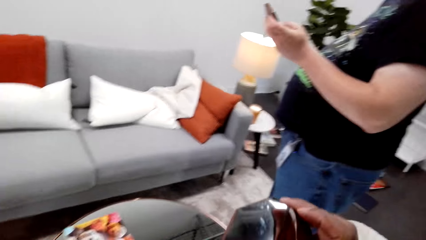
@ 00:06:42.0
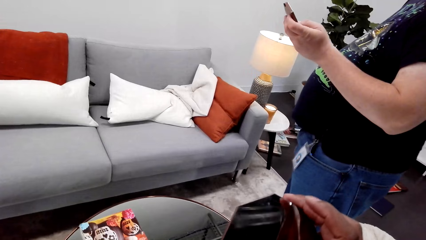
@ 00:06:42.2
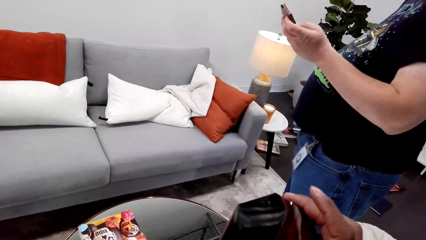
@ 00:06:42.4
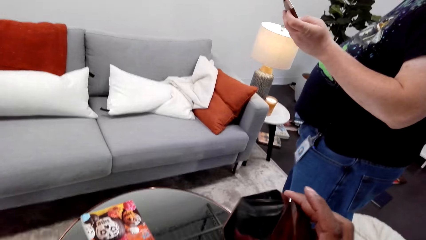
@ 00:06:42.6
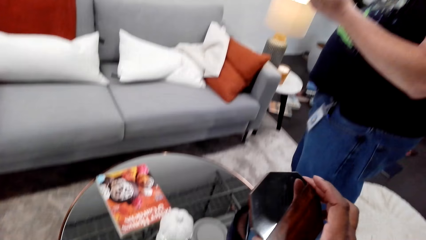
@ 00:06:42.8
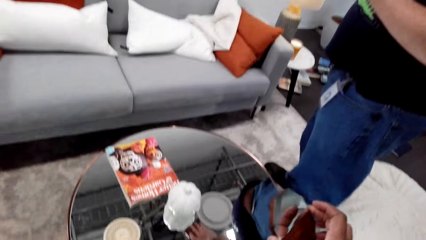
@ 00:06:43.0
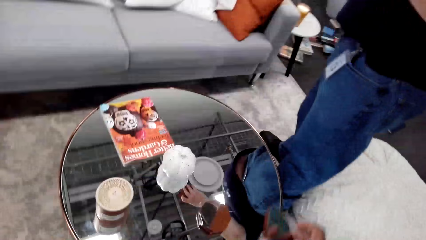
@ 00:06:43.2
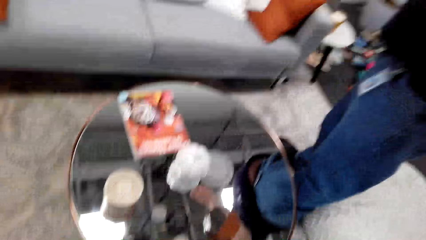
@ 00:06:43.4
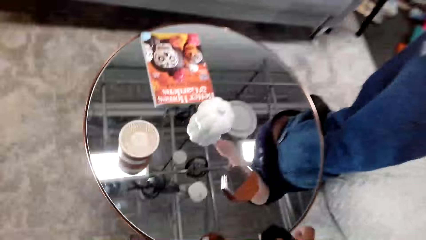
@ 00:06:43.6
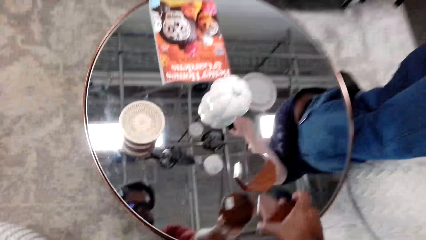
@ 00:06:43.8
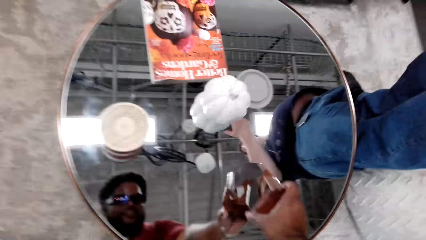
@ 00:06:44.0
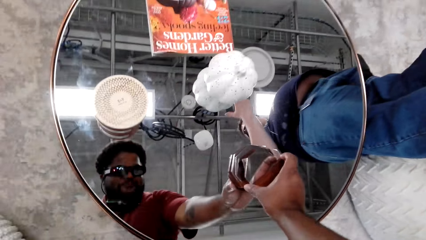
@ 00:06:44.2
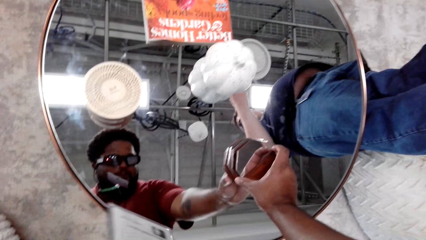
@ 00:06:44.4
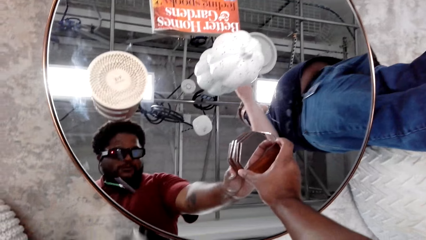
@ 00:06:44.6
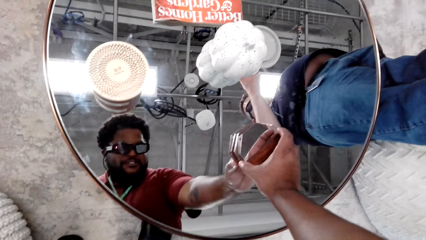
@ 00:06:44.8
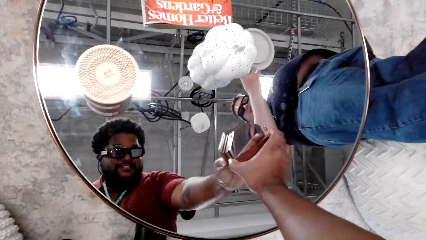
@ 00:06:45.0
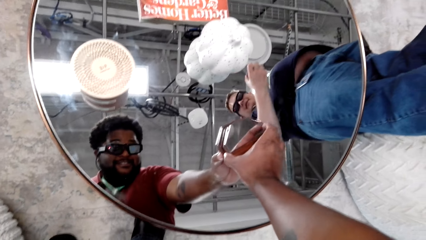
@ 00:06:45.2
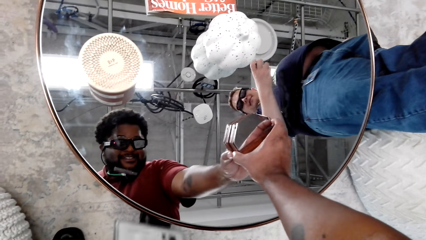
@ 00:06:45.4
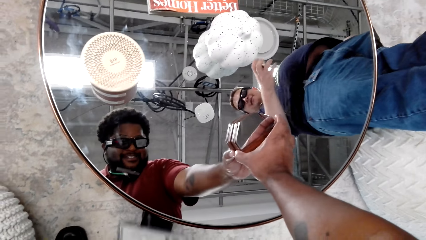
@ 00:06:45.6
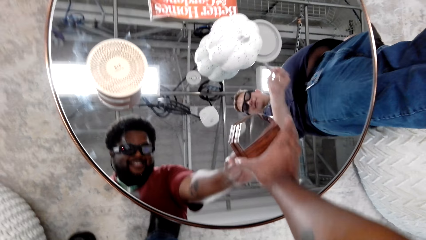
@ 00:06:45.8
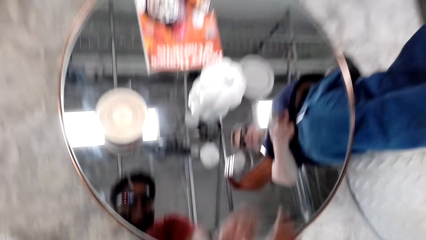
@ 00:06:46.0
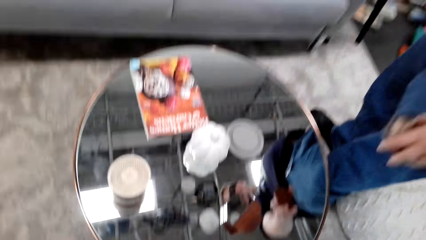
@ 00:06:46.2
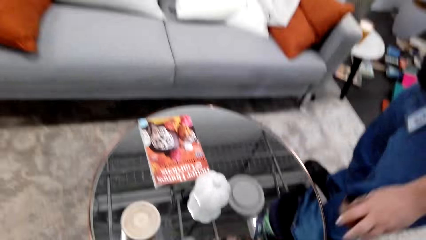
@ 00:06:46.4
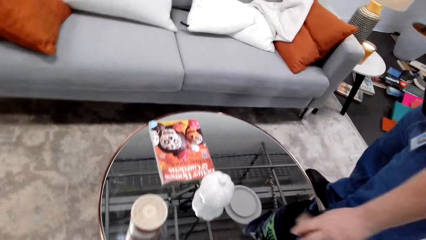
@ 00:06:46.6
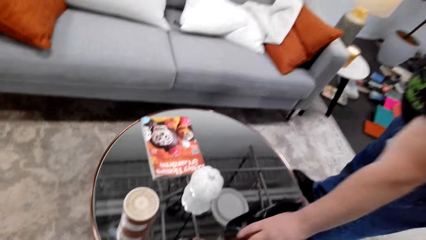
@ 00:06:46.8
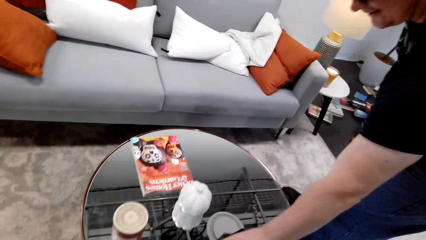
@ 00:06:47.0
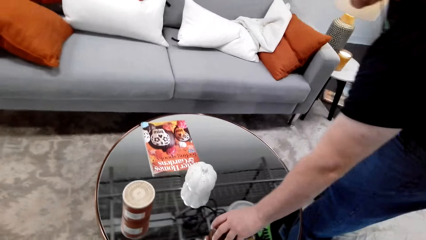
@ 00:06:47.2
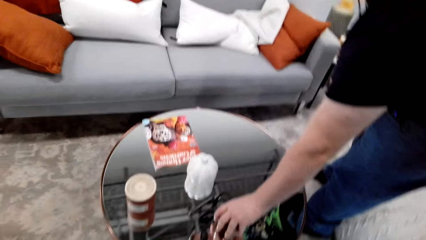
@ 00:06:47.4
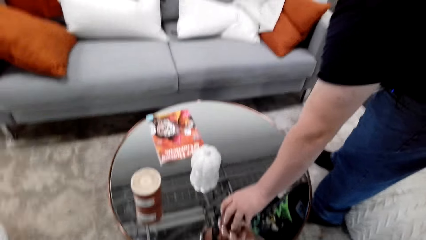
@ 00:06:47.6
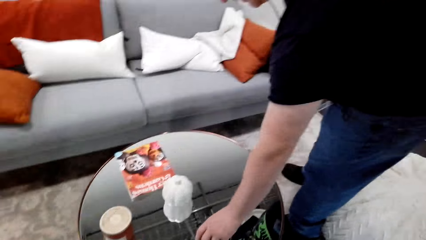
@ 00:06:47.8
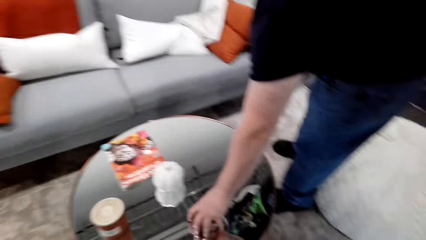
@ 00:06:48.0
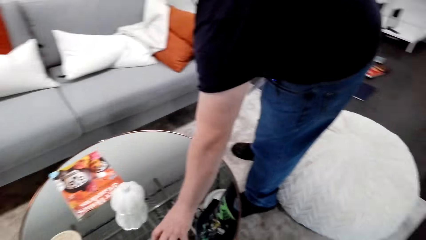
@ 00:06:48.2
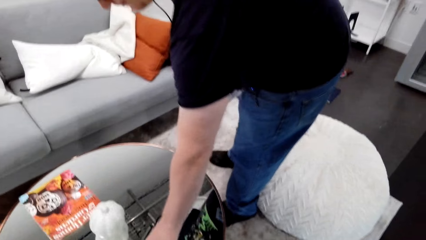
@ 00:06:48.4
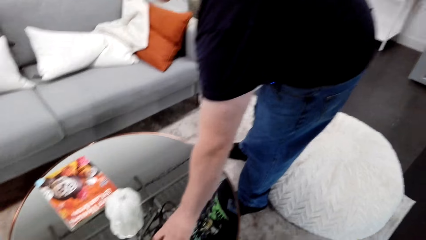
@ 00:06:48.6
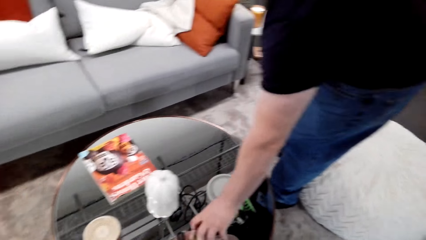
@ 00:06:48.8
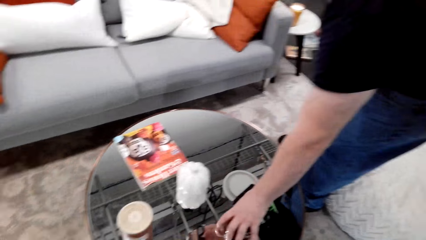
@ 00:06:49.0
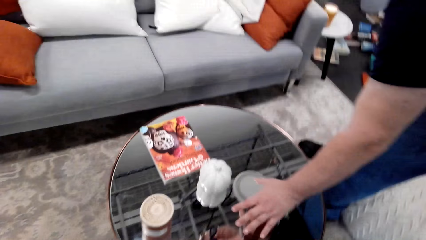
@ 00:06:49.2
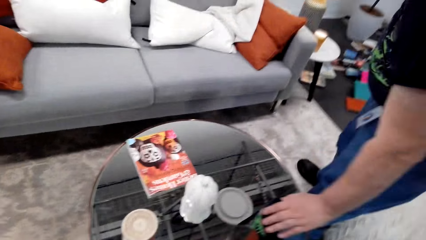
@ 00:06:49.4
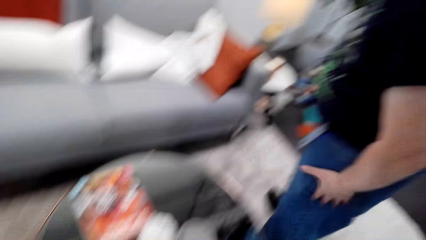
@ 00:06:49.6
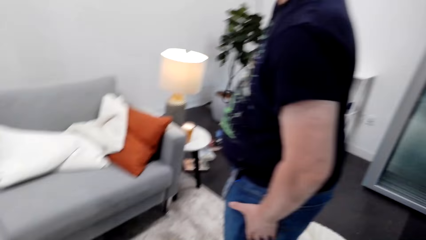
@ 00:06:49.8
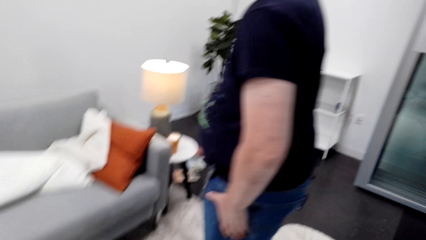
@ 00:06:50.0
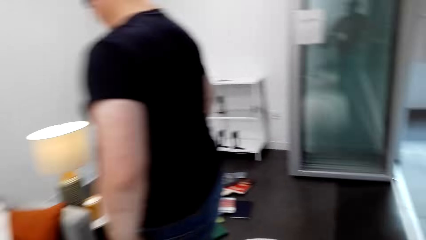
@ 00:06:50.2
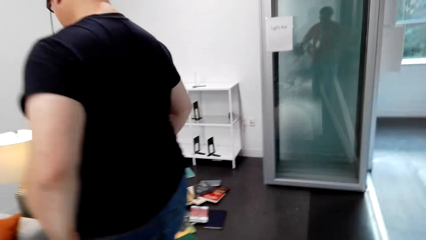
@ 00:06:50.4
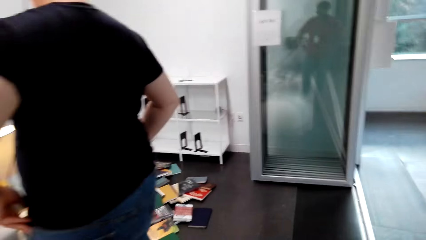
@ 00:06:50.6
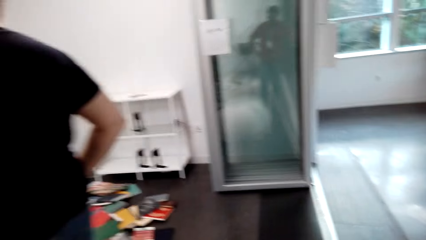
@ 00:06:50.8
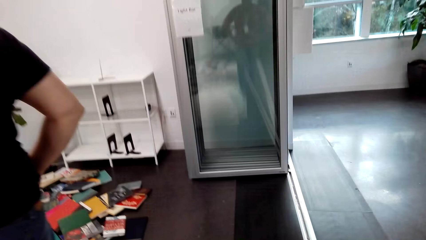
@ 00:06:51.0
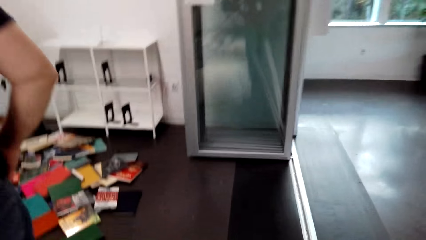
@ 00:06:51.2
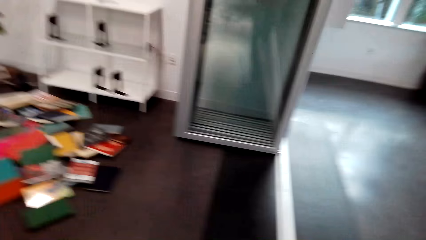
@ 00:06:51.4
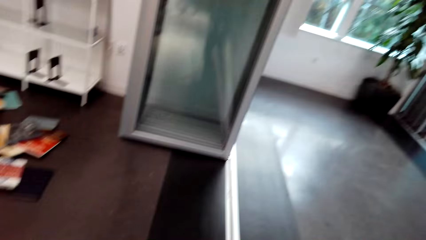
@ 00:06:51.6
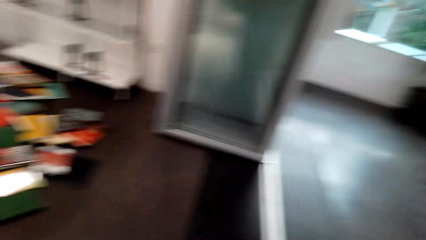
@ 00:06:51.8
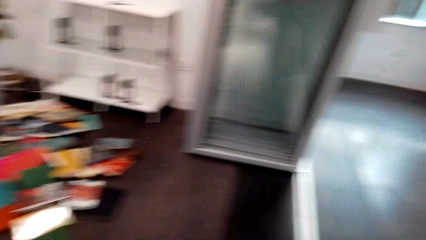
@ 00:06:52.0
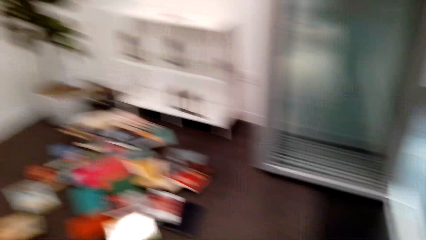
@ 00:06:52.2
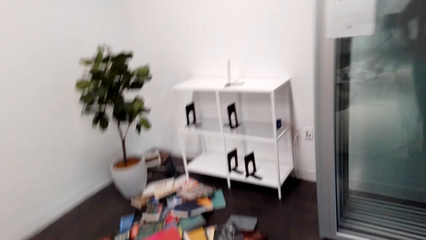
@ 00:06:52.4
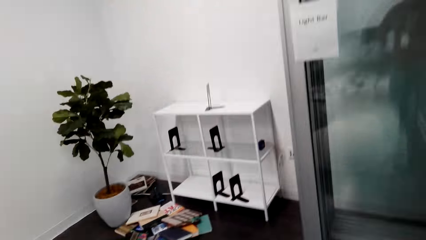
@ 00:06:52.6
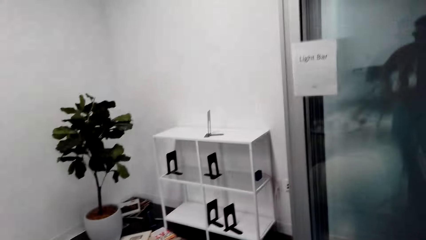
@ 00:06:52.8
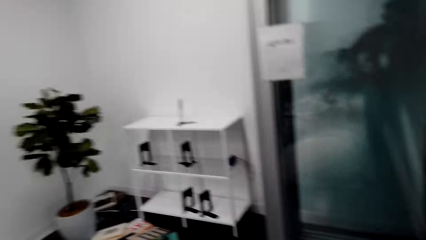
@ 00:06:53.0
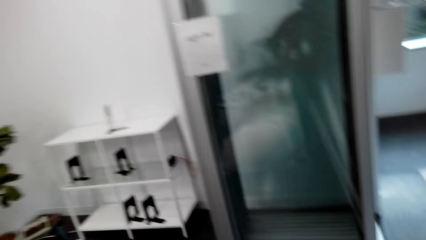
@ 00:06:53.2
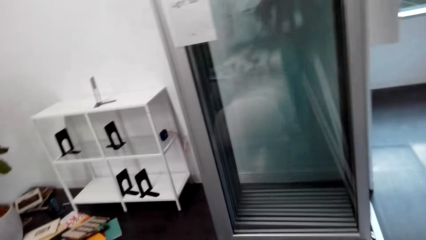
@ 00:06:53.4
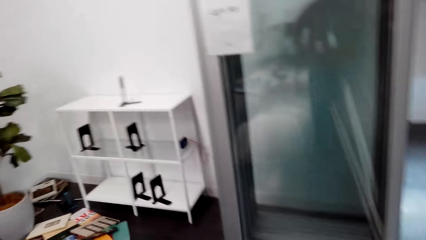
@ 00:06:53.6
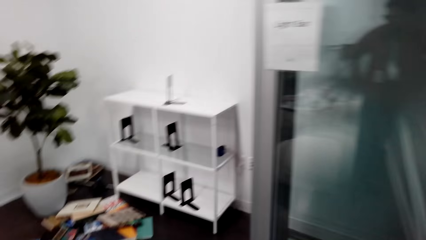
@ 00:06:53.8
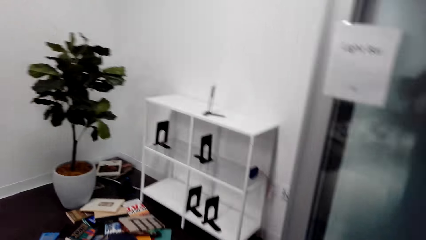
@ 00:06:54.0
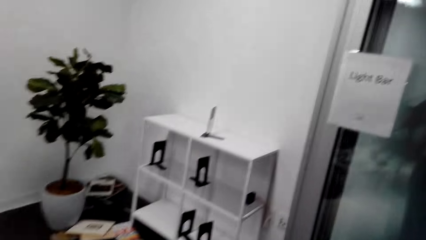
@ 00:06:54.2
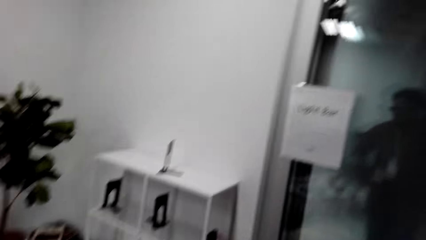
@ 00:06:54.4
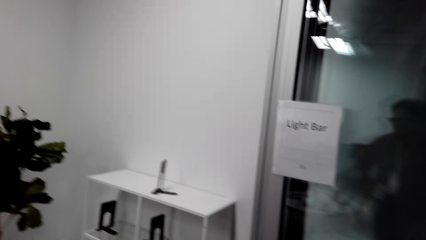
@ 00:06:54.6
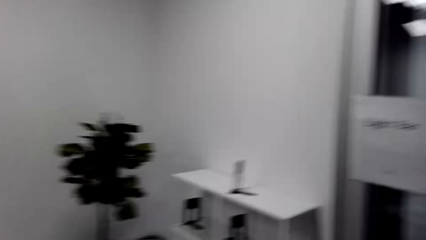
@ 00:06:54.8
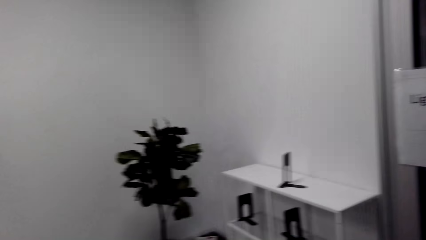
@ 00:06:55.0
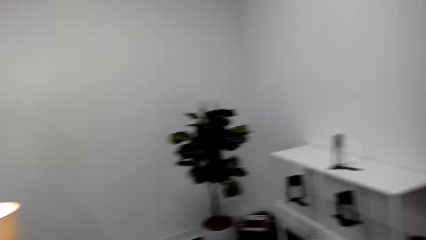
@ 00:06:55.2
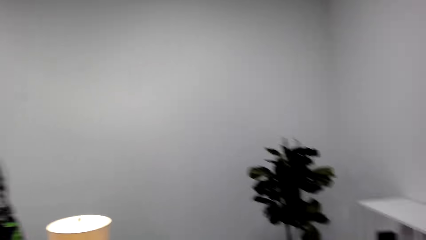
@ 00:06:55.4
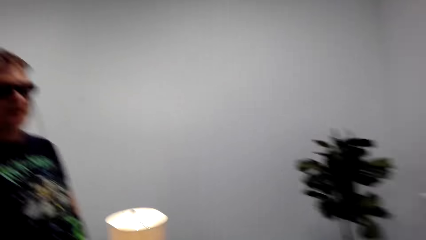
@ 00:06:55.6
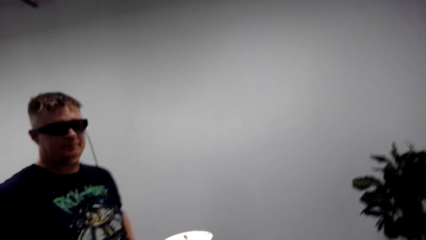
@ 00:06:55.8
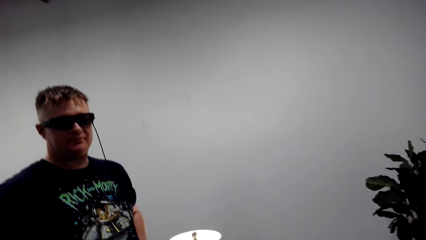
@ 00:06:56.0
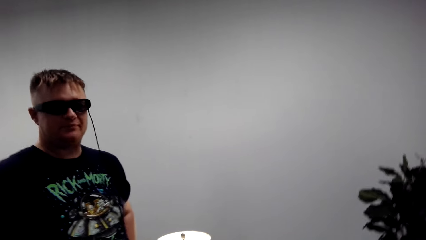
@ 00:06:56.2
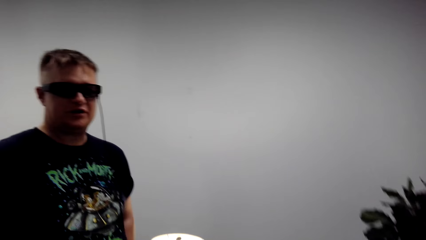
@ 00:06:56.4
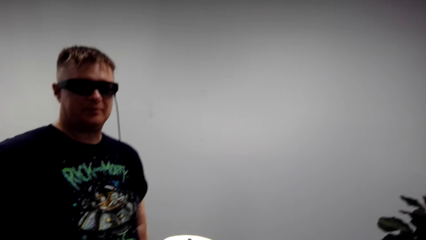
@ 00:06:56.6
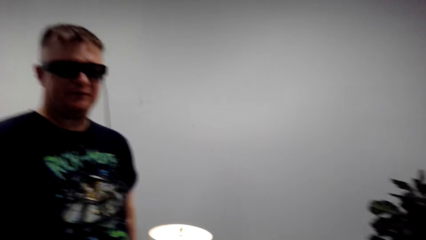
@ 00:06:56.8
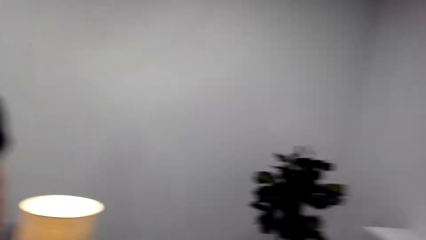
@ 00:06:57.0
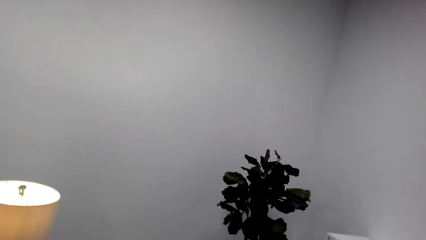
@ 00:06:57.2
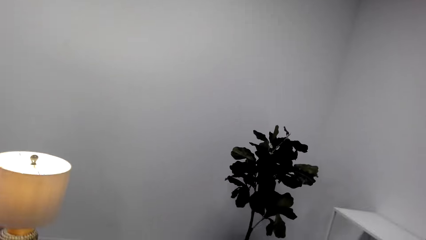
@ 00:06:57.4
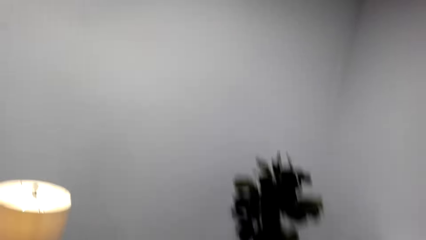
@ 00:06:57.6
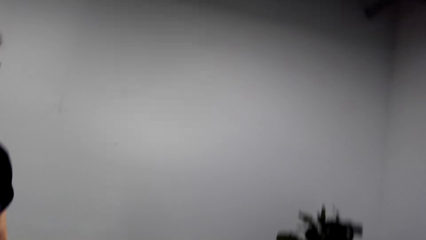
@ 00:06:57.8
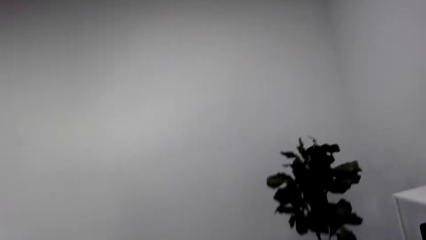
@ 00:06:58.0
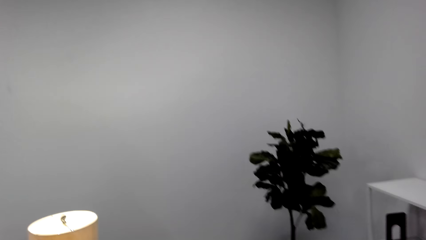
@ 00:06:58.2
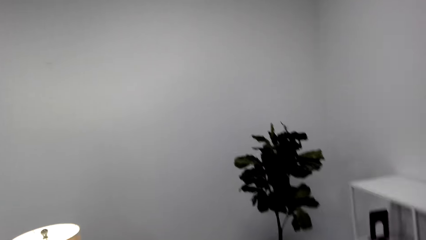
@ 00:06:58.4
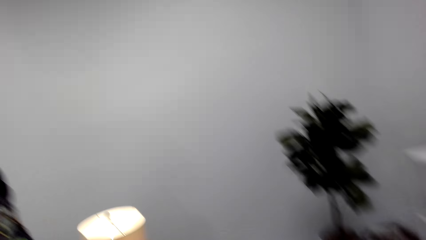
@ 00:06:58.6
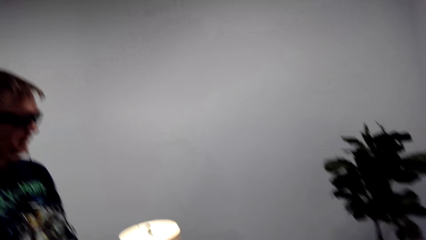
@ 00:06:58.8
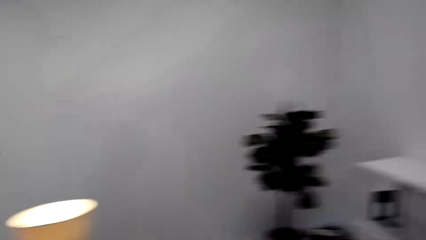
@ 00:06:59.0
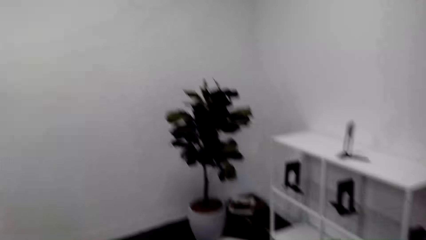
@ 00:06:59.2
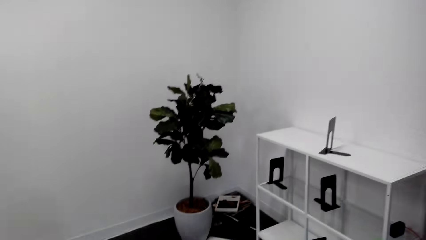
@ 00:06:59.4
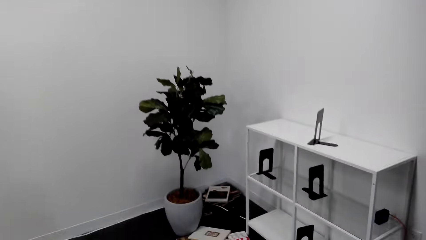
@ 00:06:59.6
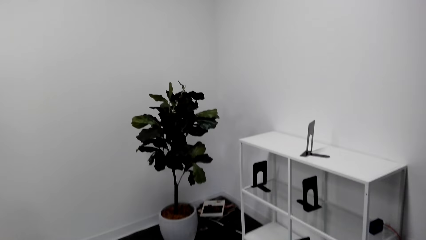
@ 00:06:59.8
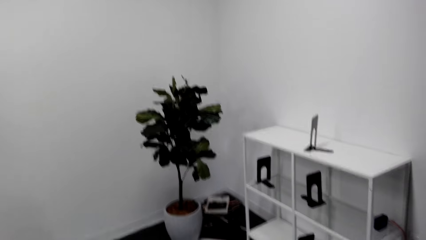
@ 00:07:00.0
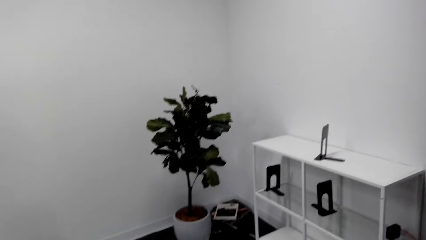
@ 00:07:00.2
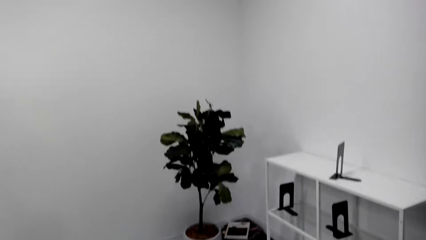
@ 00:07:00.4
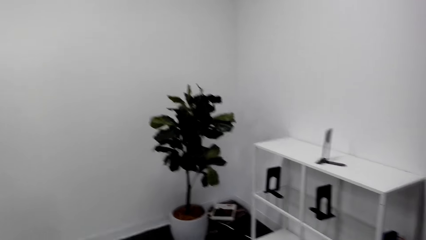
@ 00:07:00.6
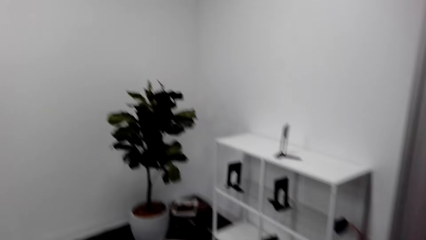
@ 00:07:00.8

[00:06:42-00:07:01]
A man looks at the phone. The camera wearer speaks to the man. They place a coaster on the table. The man places the coaster on the table, touches something, speaks to the camera wearer, taps the thigh, and moves. The camera wearer speaks to the man. They move. The man looks at the books. The man speaks to the camera wearer. The man interacts.
